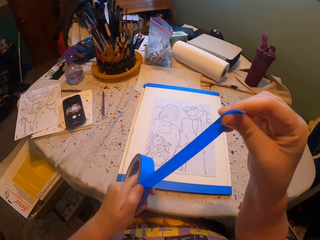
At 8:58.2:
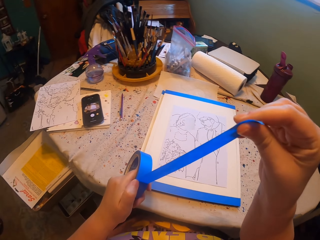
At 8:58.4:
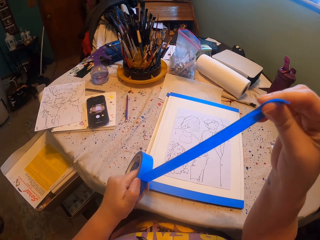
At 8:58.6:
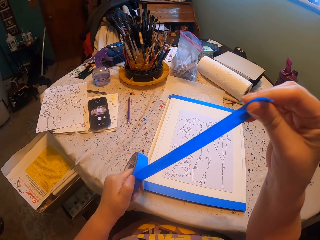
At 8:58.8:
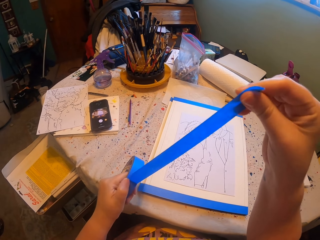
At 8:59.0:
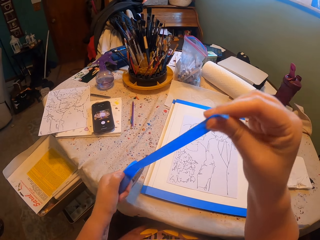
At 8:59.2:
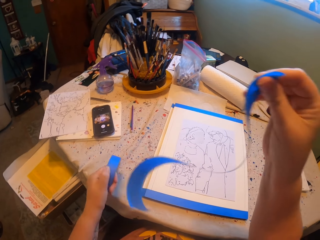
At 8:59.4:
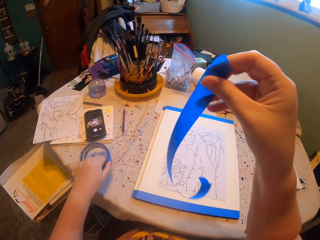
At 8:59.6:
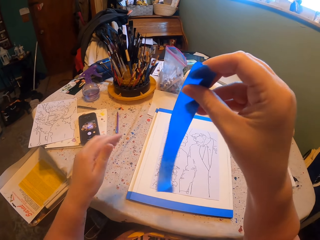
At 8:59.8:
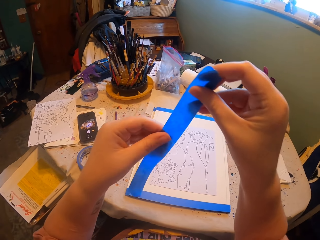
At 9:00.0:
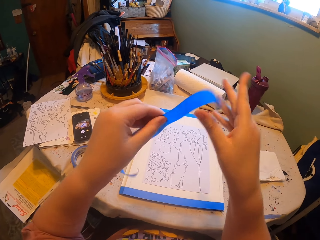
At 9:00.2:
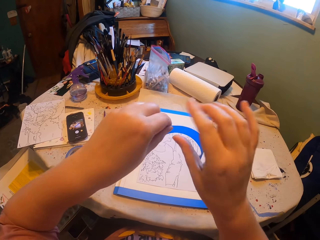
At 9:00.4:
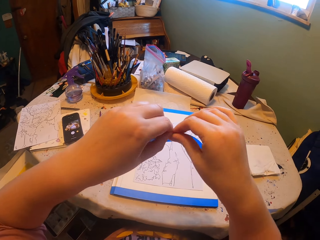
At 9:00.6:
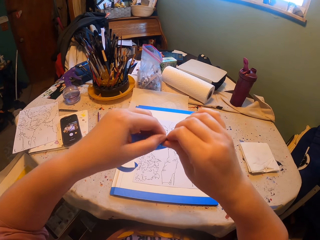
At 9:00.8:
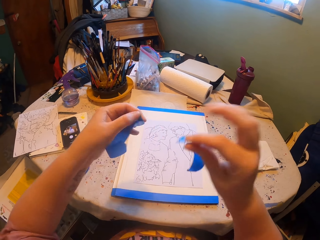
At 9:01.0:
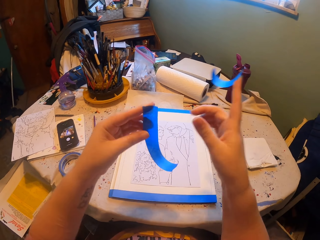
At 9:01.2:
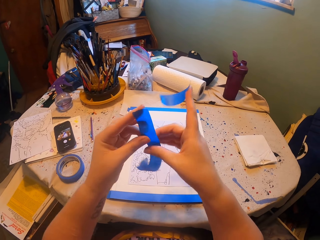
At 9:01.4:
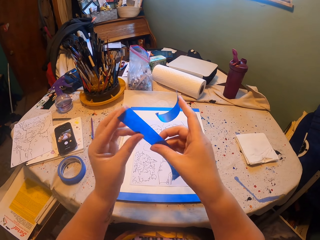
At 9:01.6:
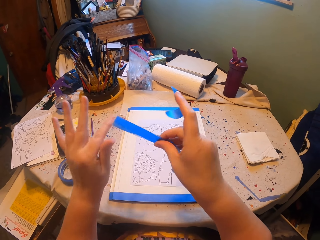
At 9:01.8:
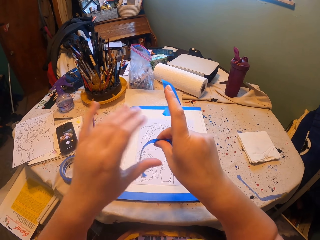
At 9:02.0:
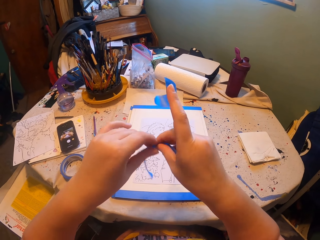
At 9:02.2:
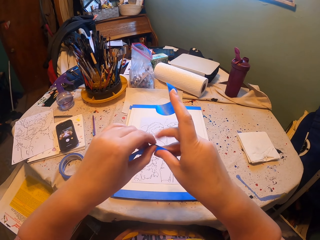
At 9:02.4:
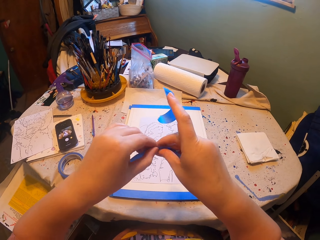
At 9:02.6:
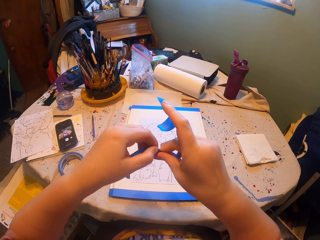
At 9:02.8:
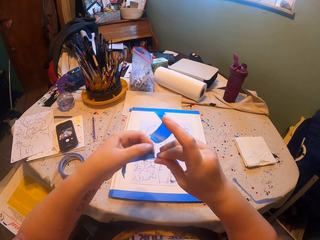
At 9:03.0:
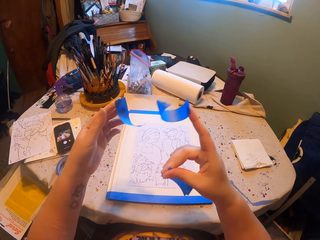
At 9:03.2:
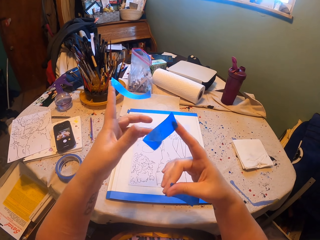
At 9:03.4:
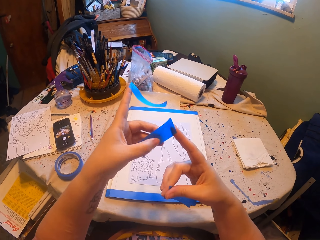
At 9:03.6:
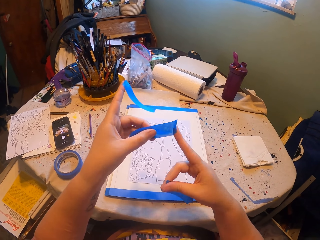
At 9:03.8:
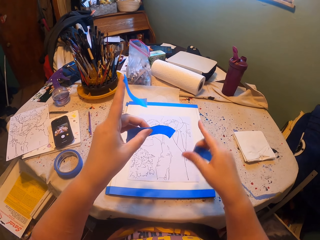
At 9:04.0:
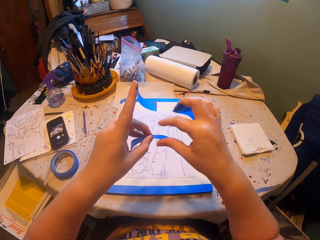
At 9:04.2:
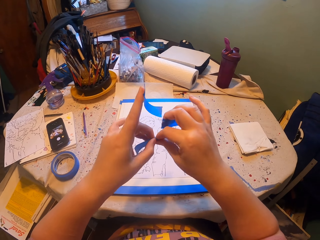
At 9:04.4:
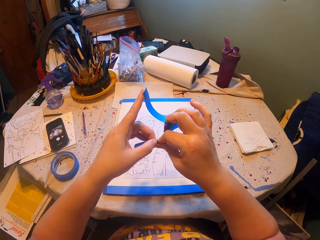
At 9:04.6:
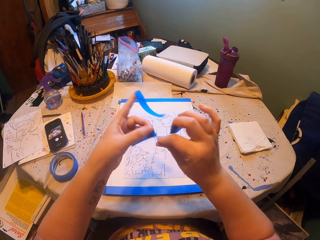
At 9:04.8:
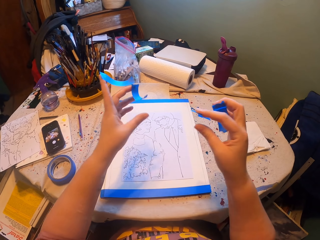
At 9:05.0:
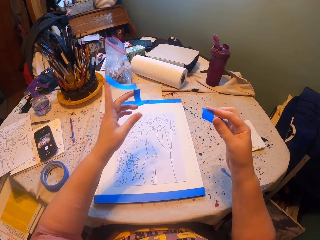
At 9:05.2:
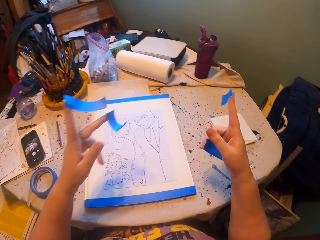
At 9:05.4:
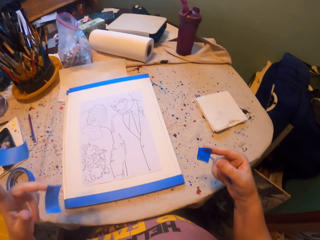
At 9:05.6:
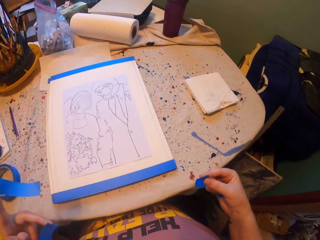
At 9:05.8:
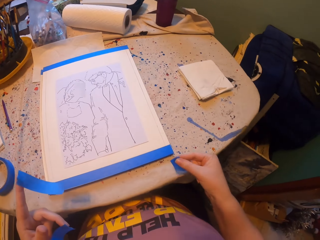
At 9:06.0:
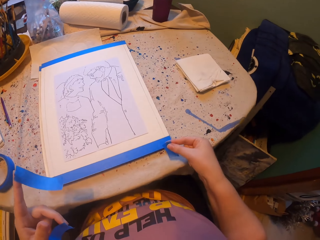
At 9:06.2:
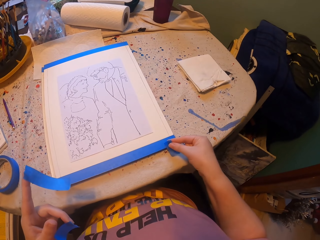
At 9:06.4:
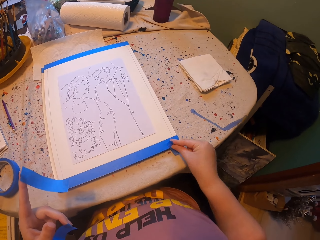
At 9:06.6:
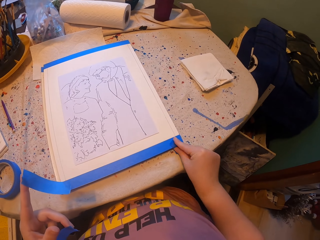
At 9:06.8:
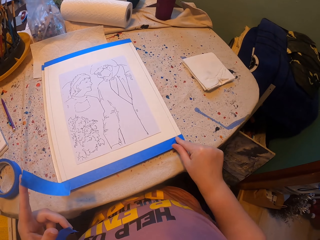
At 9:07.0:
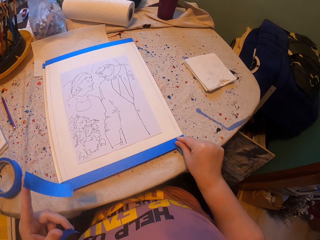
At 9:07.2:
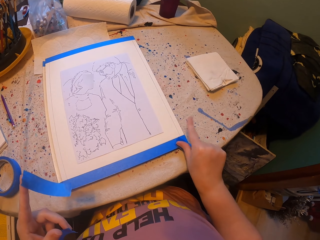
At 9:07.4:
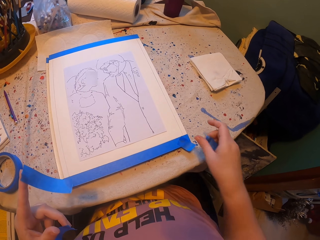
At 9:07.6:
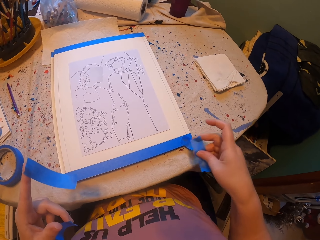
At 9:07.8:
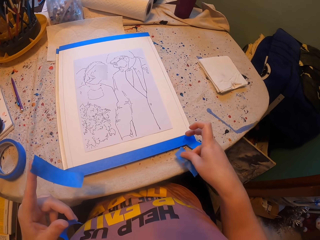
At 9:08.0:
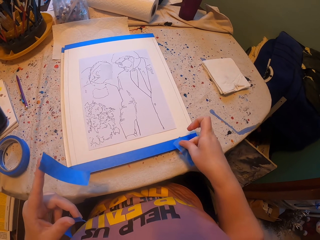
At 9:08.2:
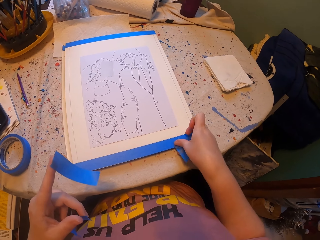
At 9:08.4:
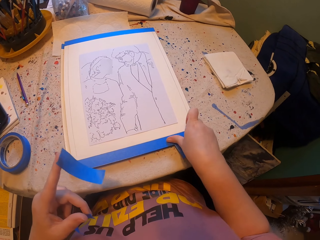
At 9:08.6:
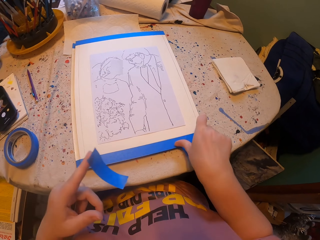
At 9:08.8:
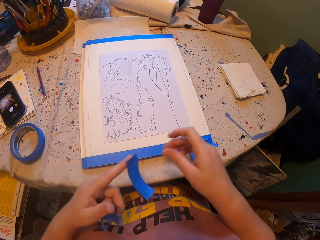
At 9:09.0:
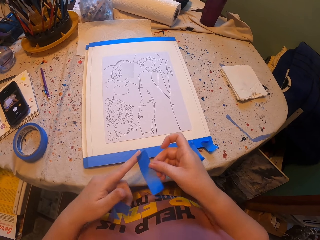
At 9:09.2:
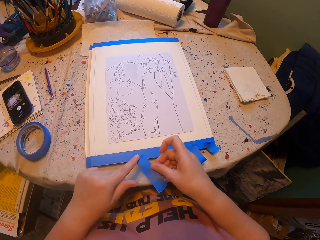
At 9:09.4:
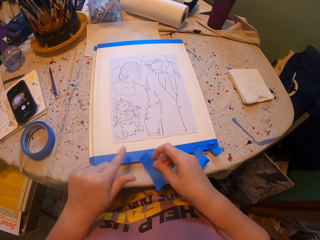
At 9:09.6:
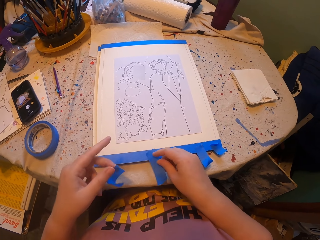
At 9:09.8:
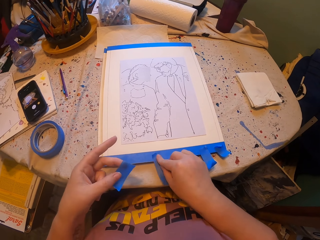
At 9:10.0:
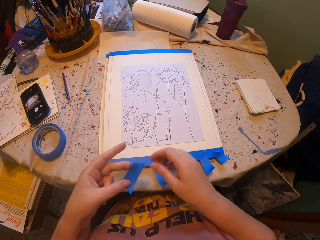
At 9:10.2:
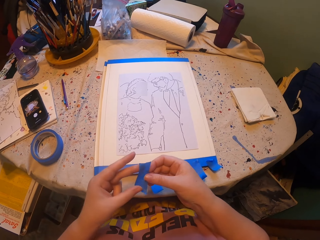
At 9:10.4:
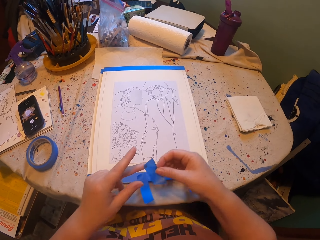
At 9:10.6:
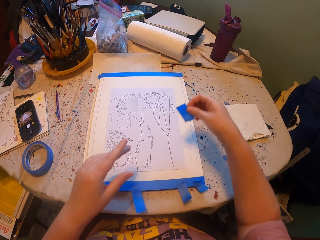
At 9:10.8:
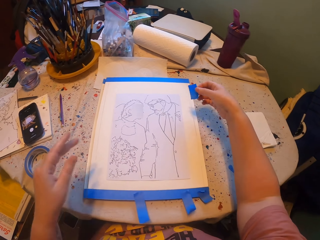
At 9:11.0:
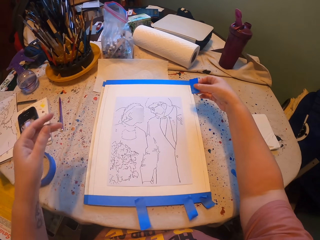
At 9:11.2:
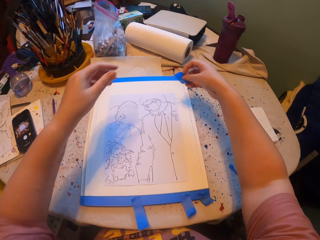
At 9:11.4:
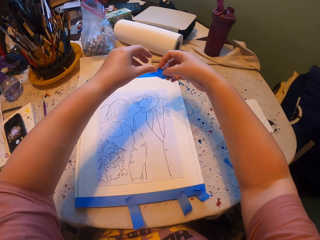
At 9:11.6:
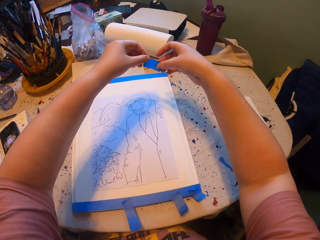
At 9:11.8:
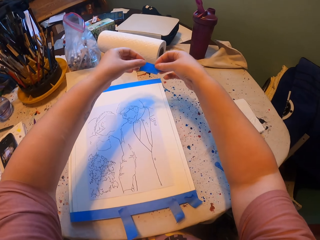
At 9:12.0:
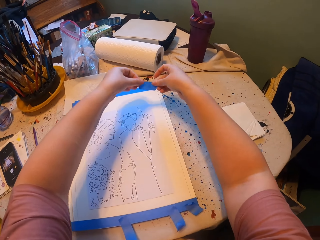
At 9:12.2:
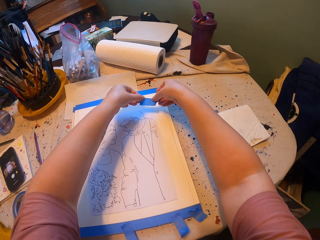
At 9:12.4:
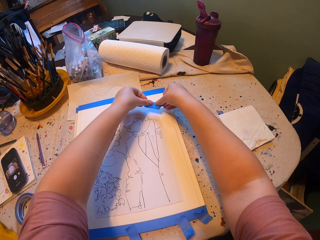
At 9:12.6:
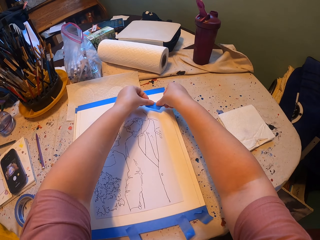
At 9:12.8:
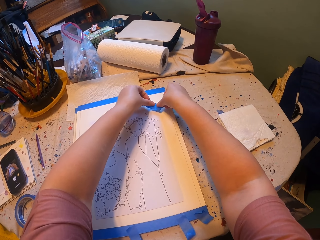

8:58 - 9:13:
The camera wearer pulls the tape with the right hand. They put the sole tape on the table. They cut the sole tape into pieces using the hands. They cut the tape off repeatedly. They put the pieces of sole tape on the book or paper board. They place the tape on the paper board again.

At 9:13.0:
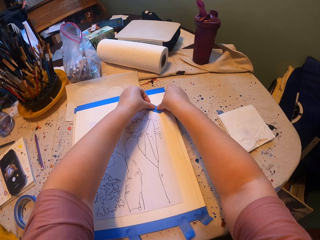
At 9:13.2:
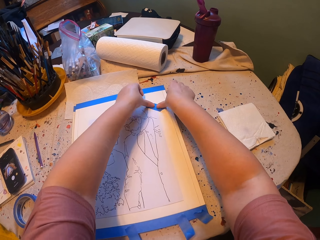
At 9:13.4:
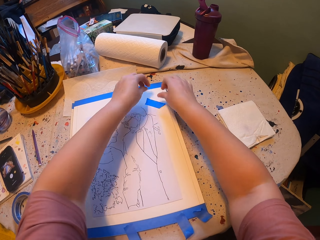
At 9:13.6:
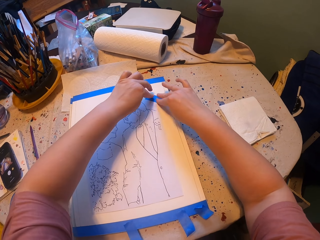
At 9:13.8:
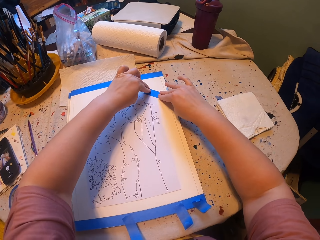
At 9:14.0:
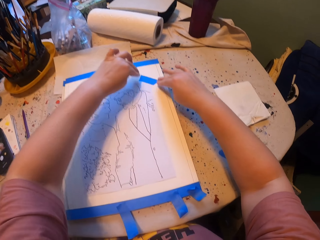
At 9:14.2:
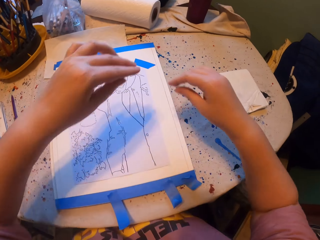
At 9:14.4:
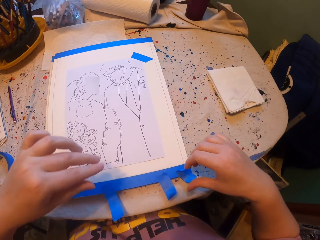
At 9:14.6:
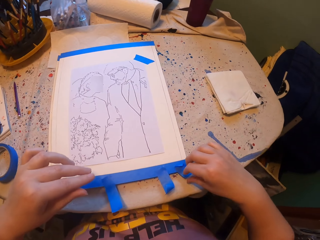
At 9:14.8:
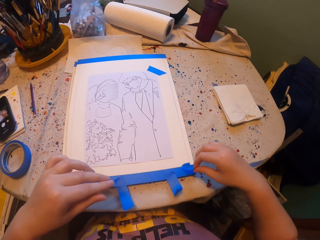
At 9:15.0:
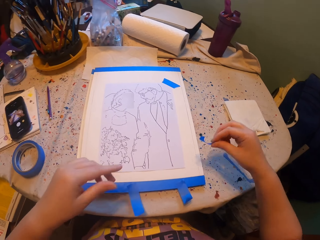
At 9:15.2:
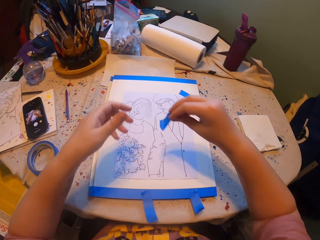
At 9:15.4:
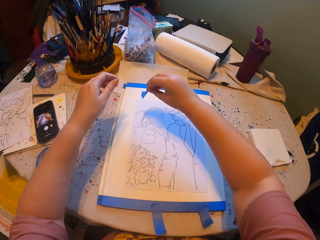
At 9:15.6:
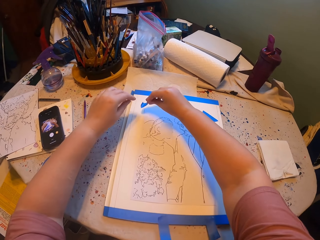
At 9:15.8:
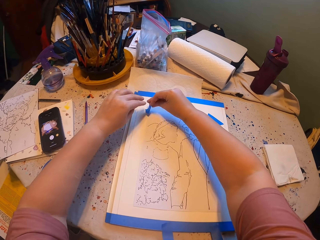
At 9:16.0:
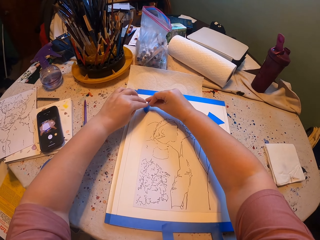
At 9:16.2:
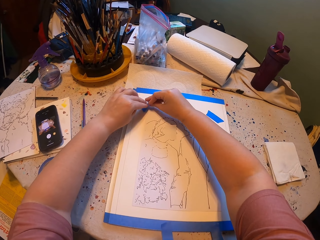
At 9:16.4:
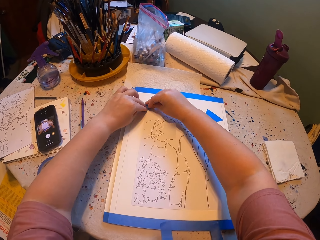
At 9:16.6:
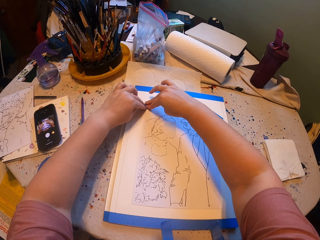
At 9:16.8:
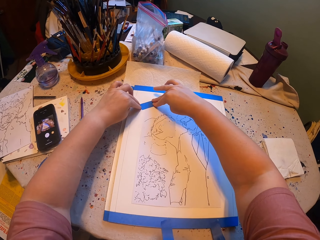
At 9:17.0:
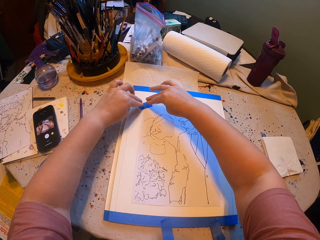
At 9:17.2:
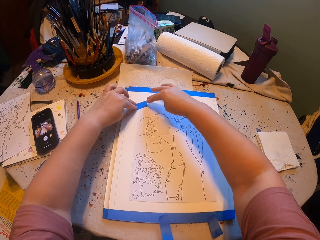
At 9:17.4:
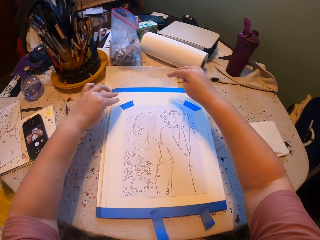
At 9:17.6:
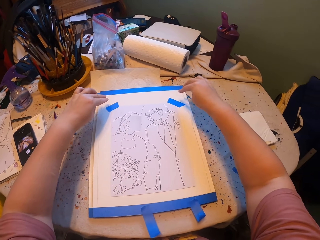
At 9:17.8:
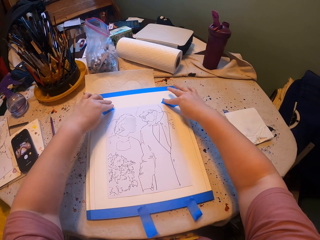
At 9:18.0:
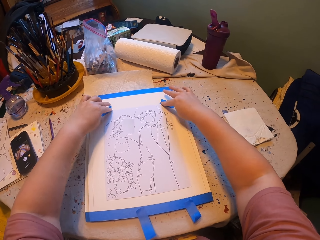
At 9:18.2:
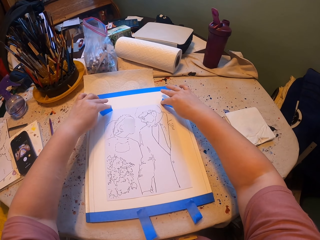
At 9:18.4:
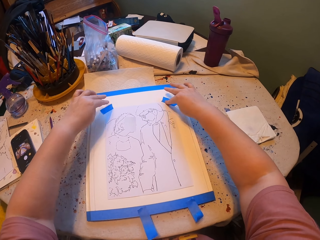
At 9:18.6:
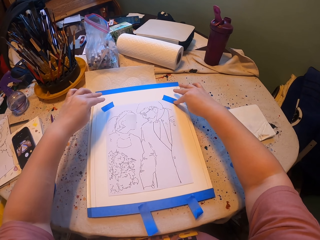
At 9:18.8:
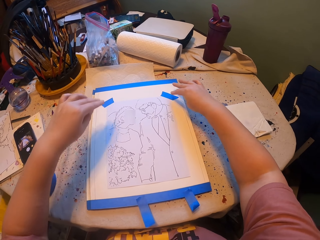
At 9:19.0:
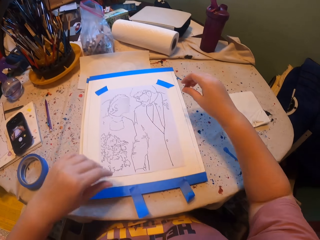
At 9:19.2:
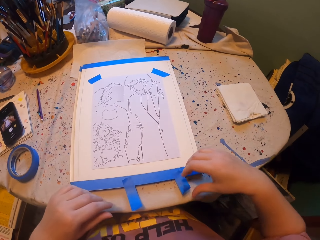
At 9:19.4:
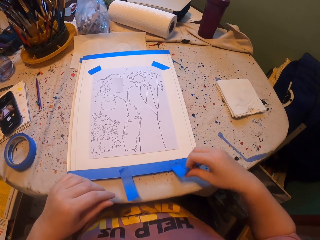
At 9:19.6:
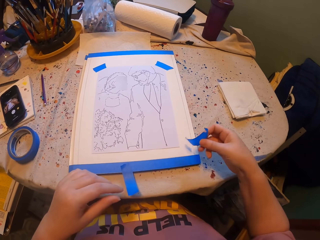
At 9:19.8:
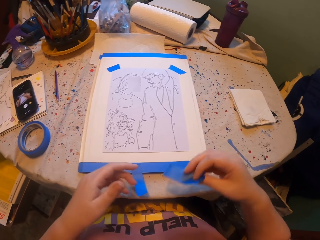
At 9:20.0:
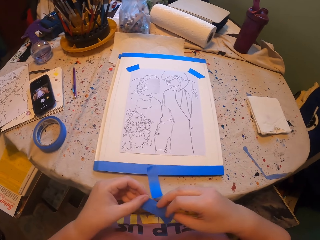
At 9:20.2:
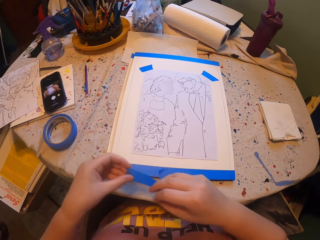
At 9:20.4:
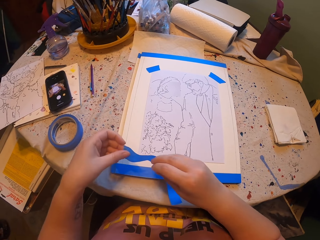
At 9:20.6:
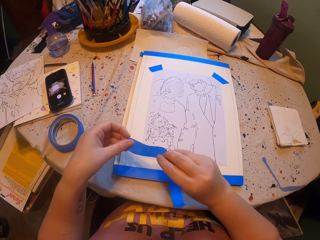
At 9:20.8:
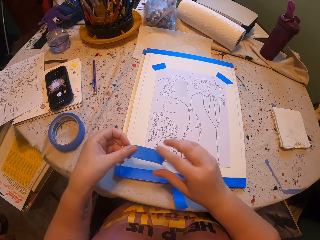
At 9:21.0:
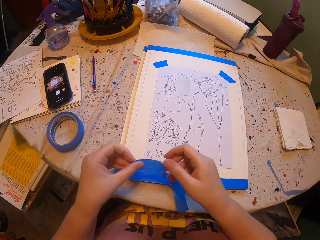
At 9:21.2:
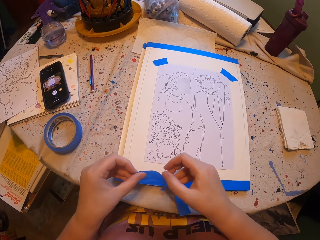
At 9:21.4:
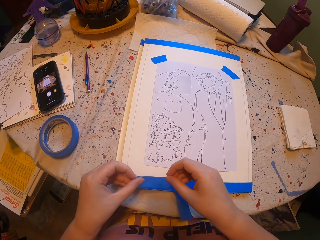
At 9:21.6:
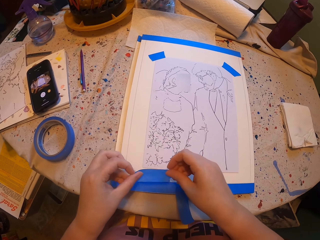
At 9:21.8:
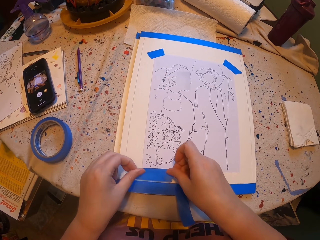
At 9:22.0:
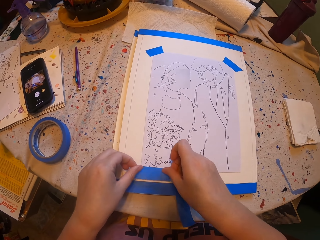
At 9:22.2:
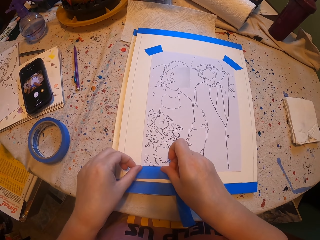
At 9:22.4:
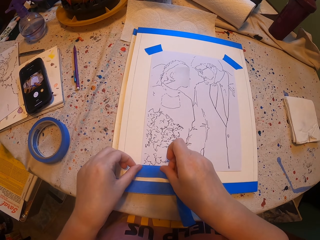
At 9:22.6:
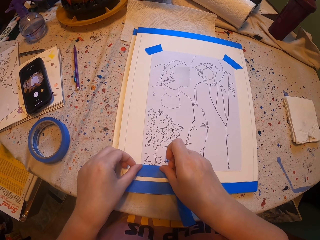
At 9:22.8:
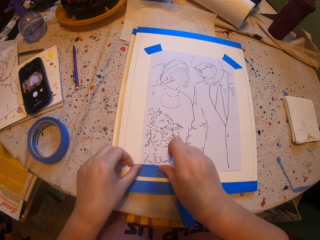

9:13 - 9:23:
The camera wearer places the tape on the paper board.
